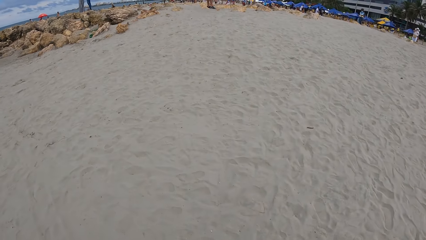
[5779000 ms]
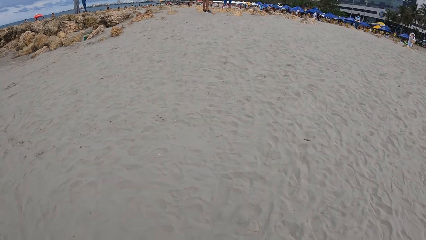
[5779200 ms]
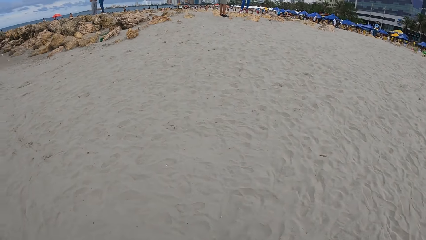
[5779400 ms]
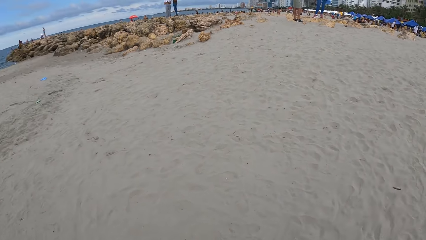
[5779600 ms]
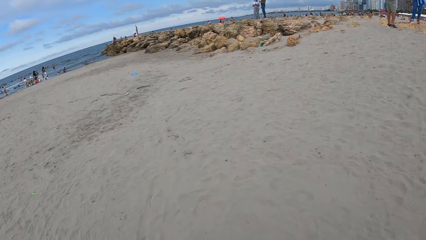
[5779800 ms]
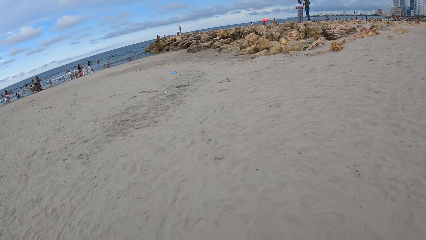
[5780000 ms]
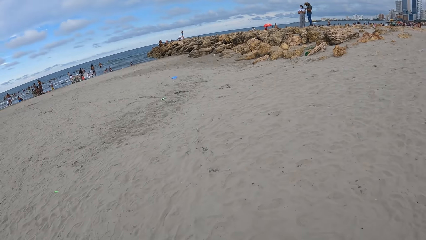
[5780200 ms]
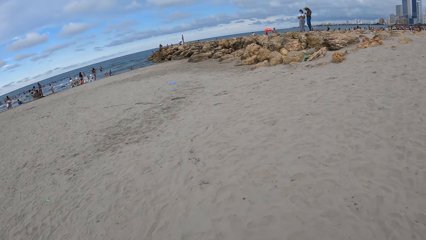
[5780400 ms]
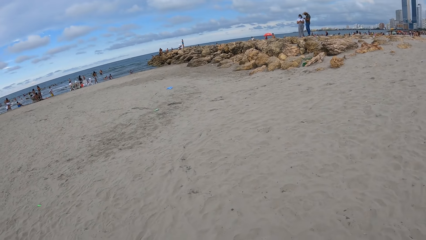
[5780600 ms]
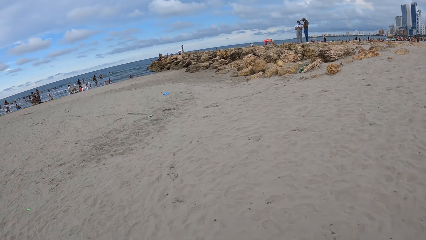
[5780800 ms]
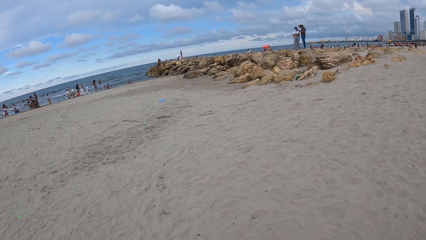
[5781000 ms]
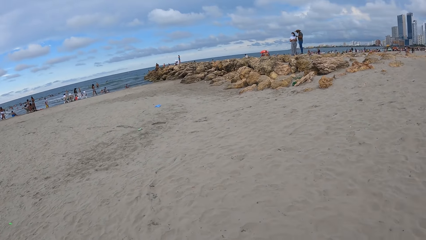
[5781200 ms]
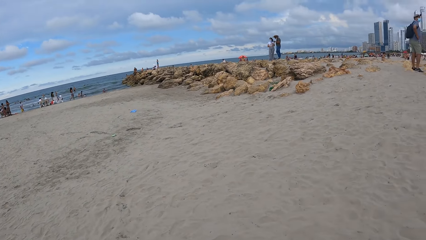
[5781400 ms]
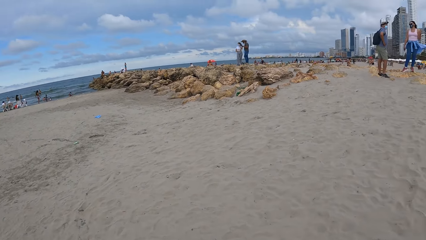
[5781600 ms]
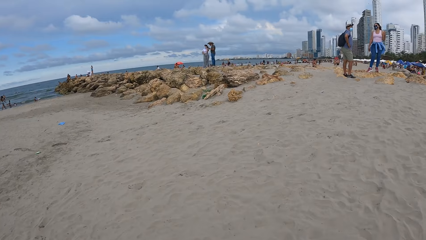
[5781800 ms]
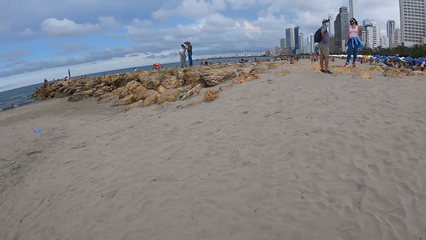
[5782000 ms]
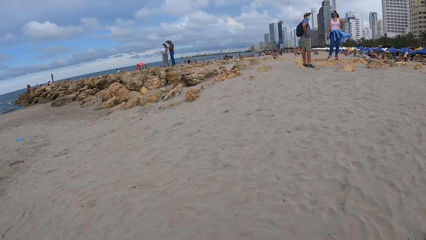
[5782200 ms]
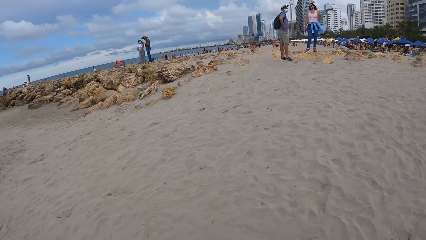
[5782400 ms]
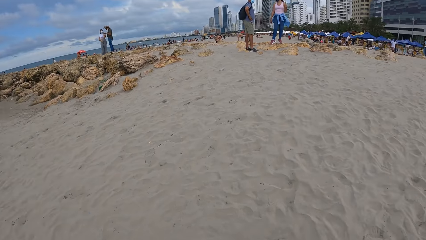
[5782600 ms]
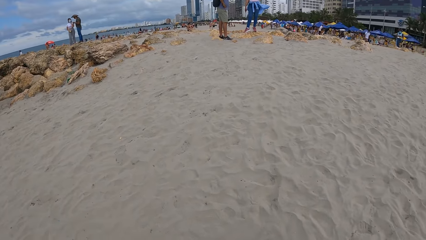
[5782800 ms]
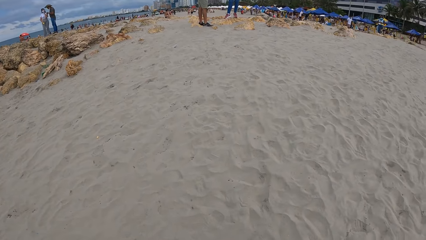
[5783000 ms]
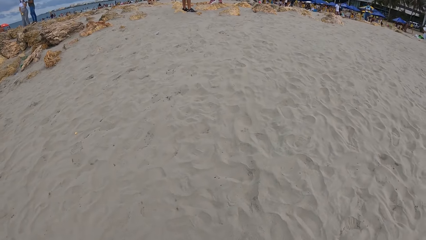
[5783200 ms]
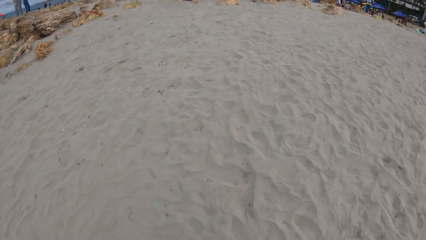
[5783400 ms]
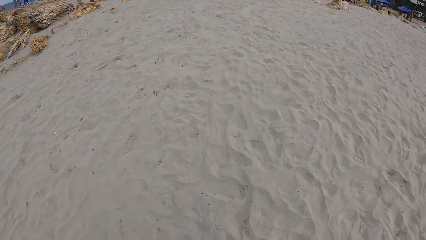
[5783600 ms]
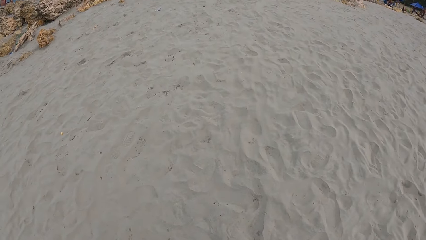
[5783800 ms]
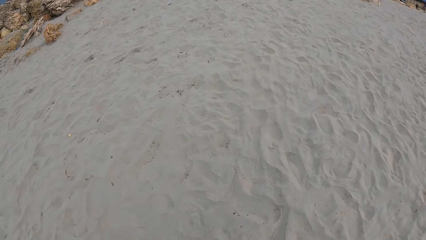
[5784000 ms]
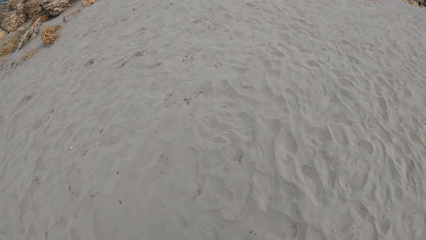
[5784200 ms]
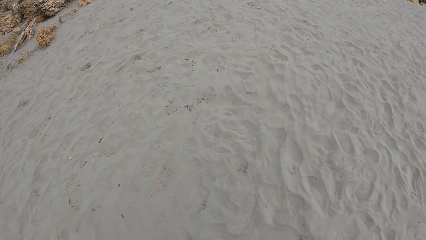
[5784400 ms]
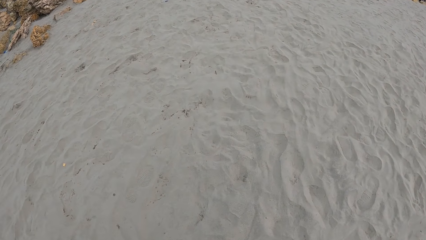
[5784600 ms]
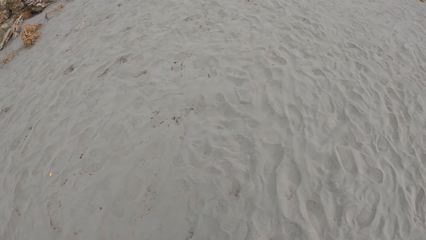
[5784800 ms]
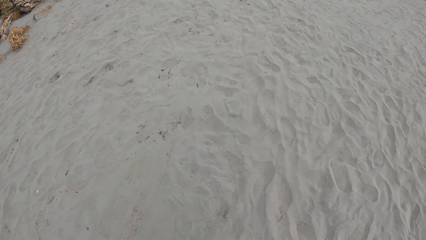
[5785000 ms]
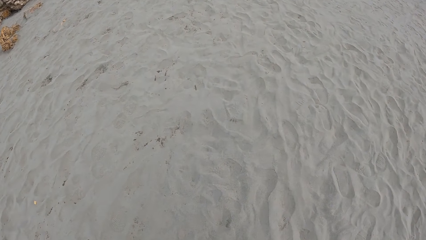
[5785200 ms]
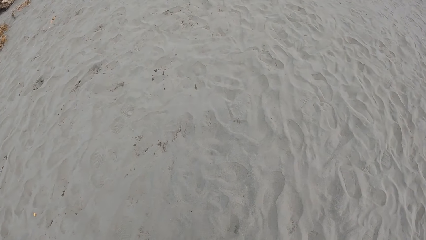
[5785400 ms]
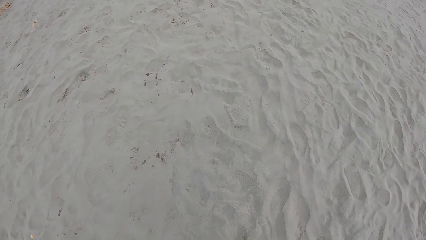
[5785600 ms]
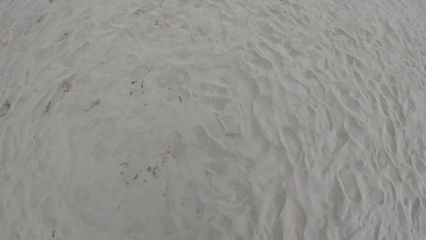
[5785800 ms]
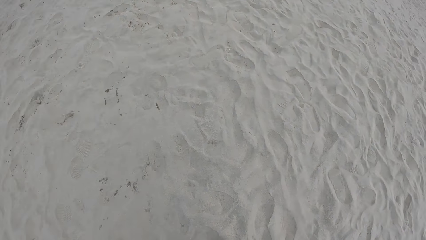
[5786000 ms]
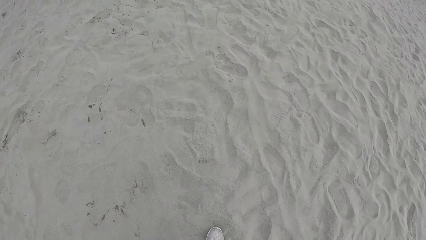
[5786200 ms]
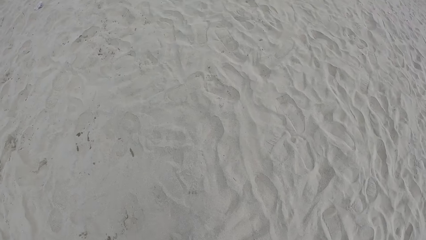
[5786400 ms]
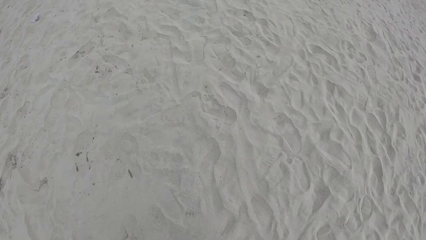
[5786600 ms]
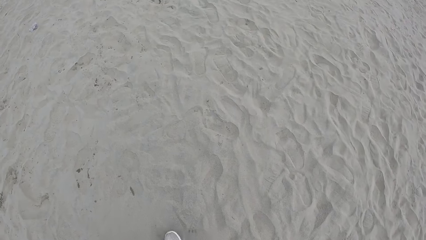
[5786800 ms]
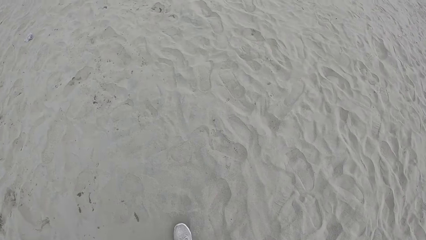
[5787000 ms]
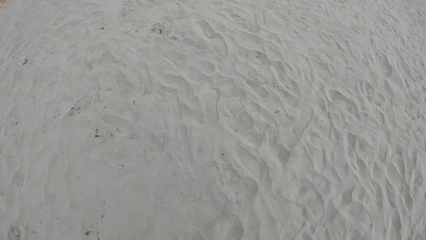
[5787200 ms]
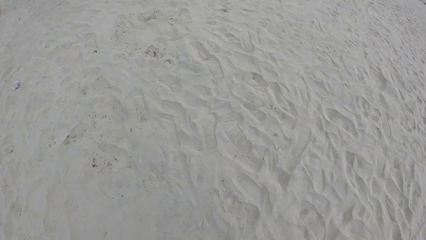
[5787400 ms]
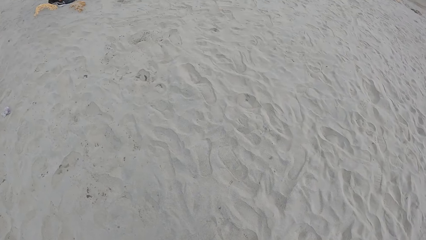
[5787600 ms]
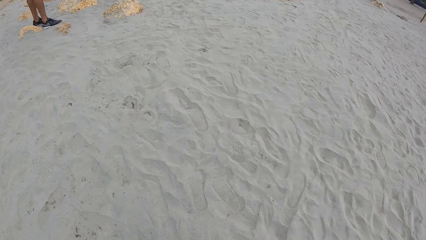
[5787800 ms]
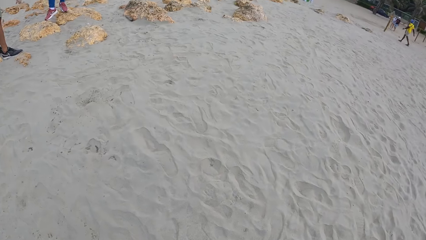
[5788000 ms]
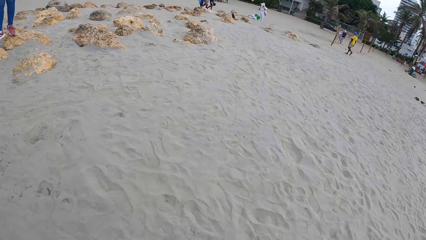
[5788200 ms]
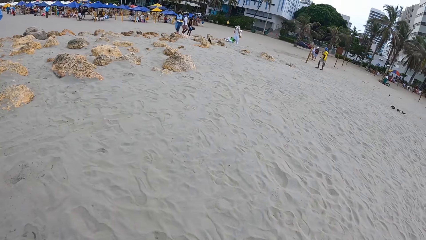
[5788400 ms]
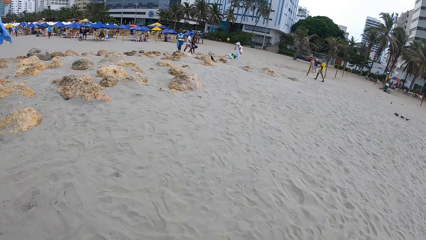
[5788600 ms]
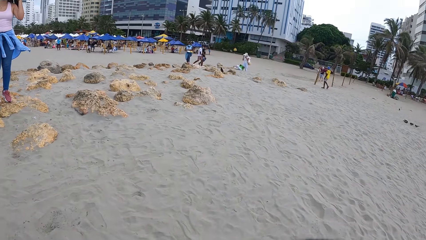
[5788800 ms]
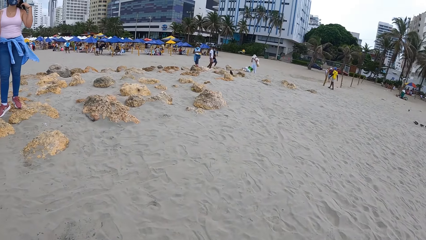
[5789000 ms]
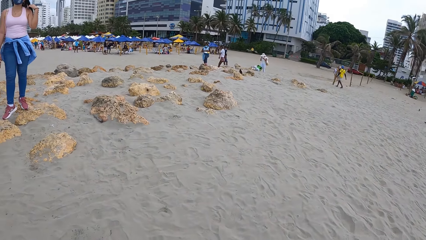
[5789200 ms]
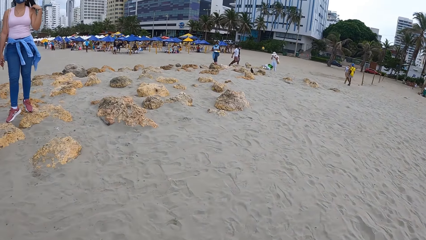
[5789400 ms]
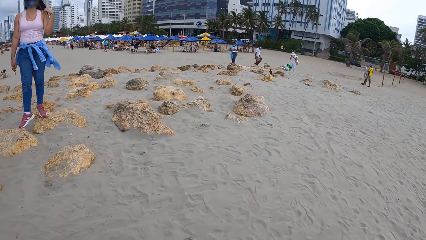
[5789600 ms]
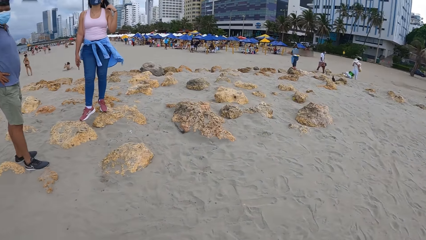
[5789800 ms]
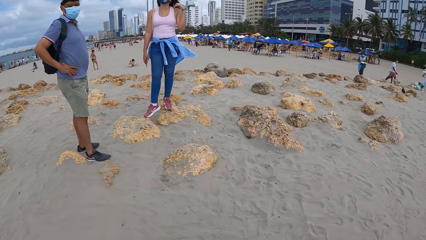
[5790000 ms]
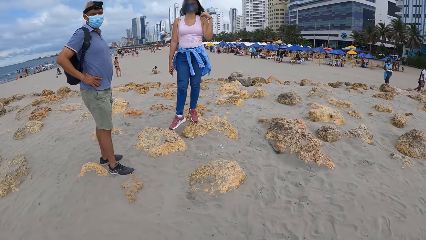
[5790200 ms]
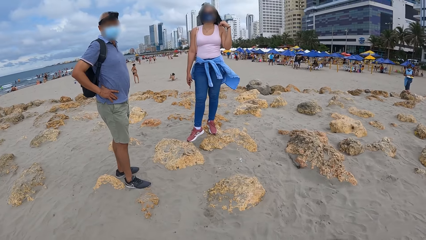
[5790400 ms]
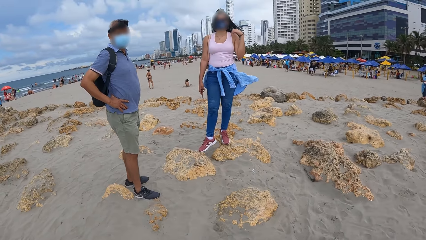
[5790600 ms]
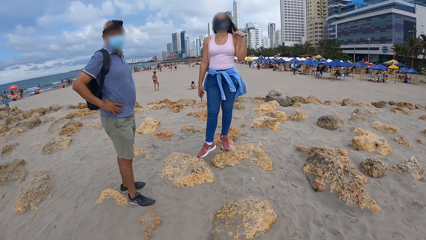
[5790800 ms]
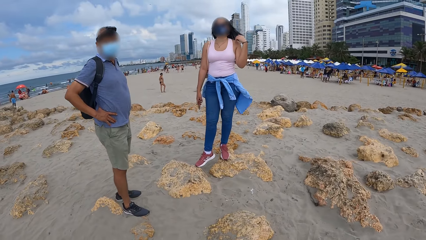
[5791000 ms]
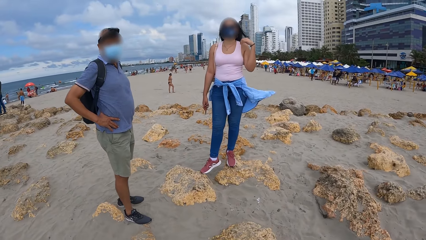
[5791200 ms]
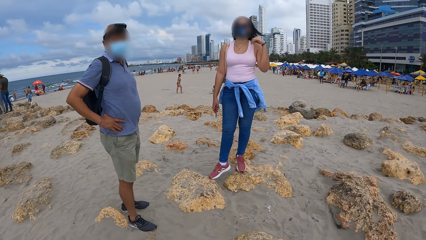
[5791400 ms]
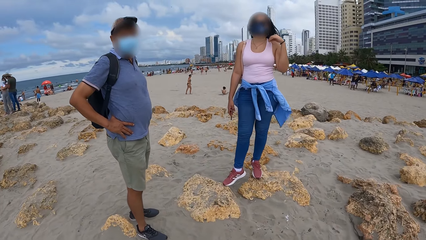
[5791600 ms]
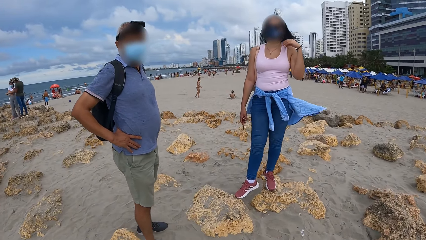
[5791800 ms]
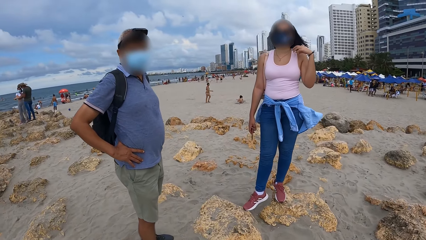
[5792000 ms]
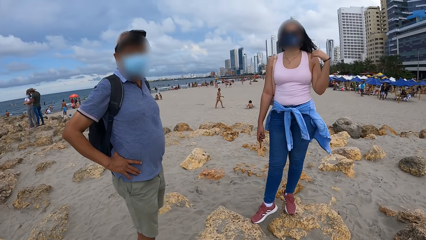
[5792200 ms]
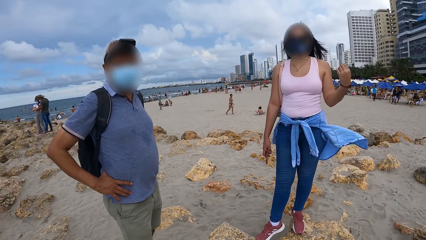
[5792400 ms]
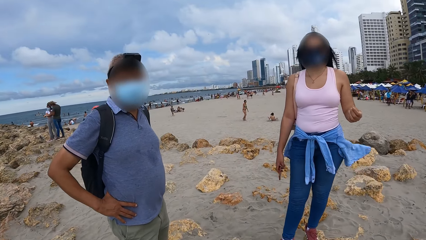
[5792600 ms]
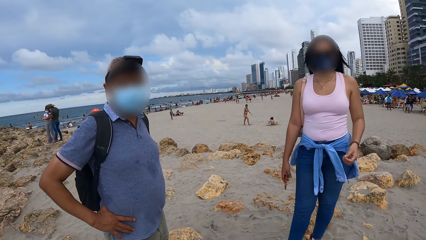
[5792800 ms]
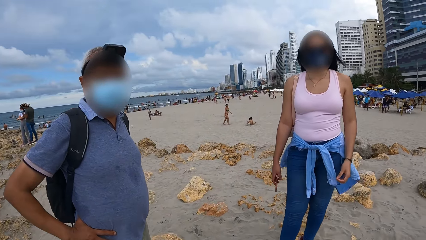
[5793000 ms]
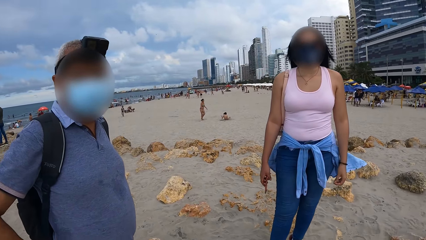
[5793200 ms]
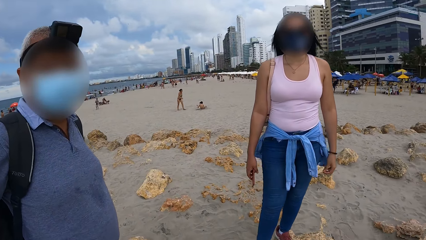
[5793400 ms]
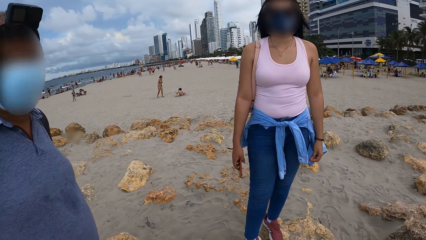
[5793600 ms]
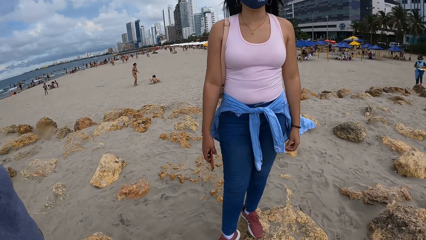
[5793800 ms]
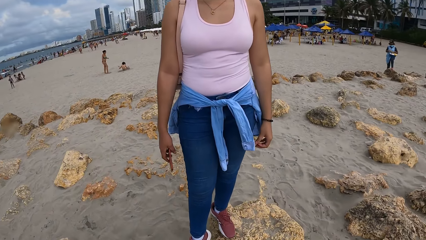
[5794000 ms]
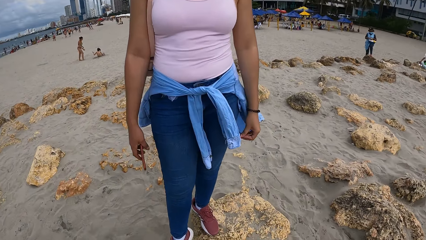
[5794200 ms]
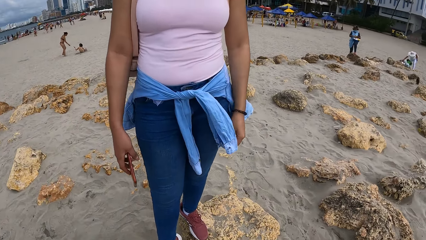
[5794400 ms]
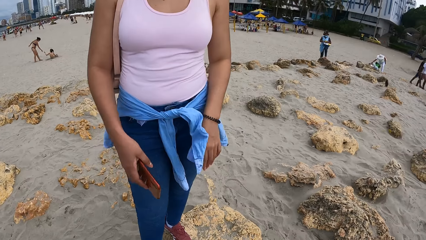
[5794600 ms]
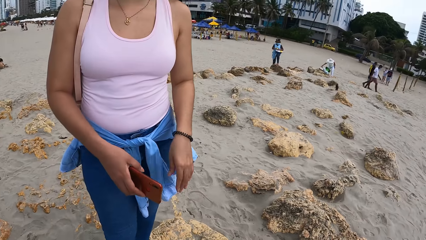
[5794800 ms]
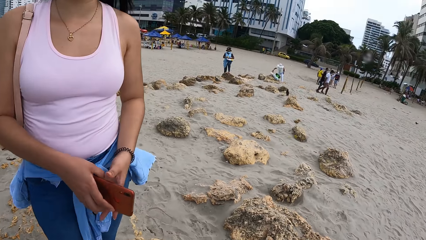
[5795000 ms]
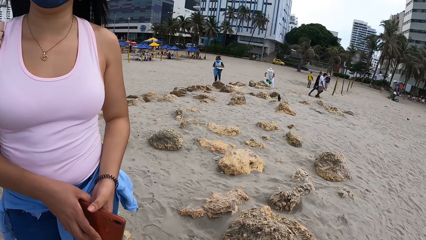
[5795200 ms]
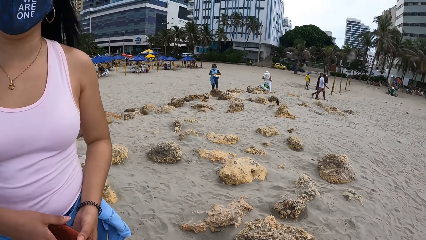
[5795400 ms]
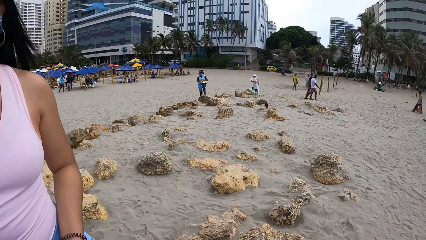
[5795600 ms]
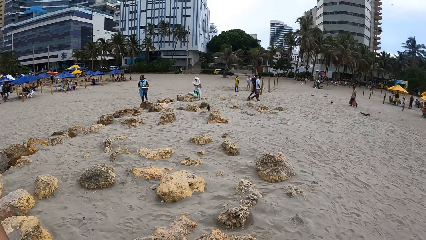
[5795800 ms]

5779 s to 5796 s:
The camera wearer looks around. A lady holds a phone.
